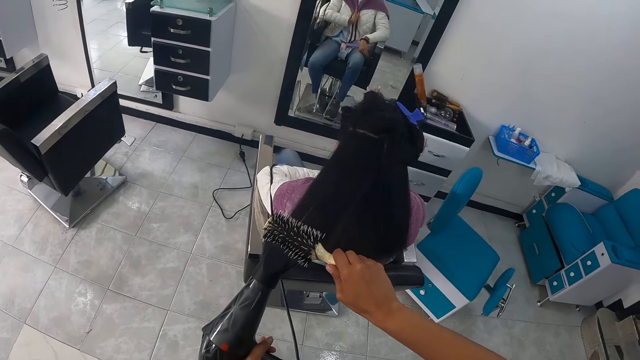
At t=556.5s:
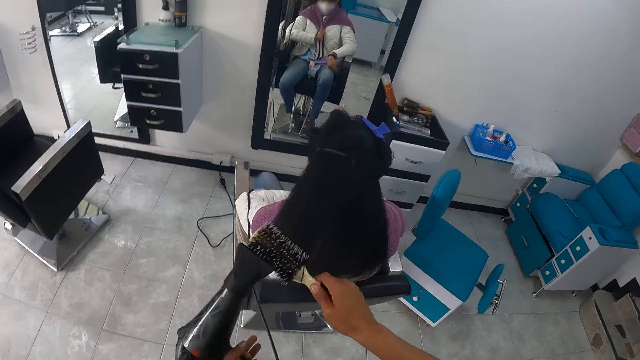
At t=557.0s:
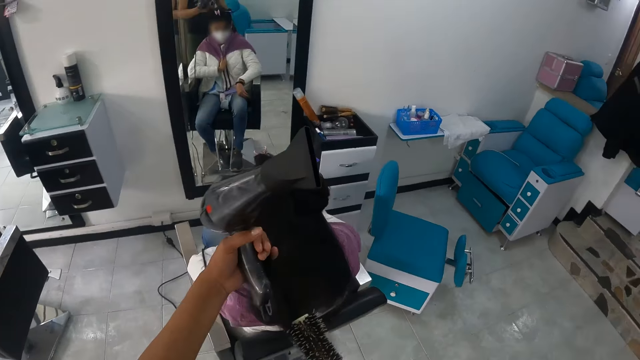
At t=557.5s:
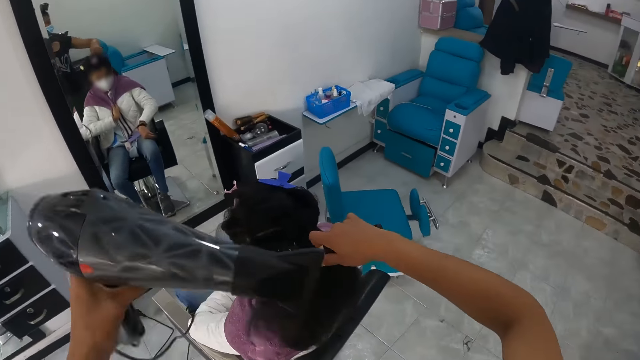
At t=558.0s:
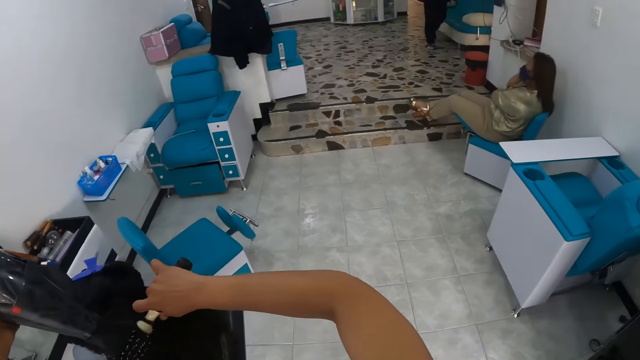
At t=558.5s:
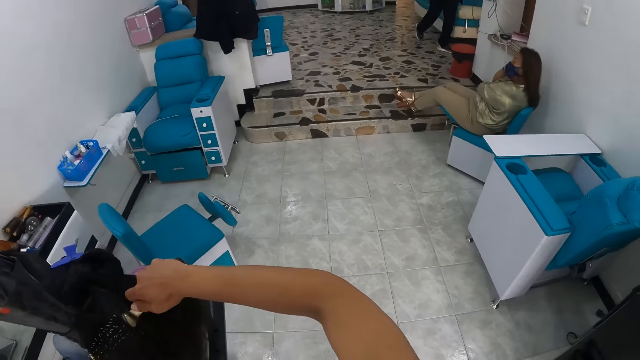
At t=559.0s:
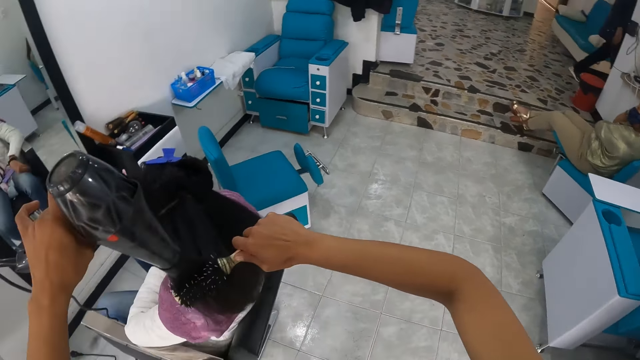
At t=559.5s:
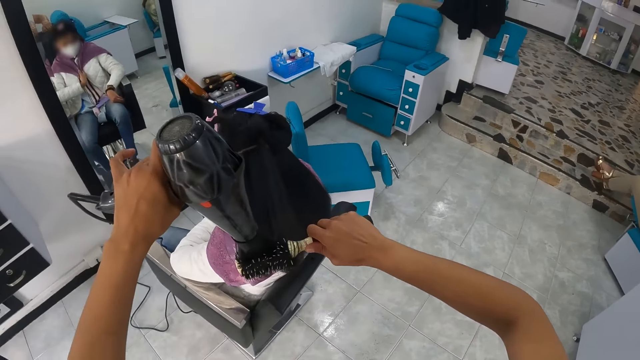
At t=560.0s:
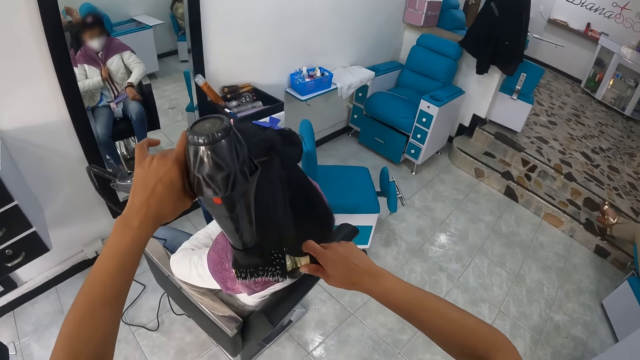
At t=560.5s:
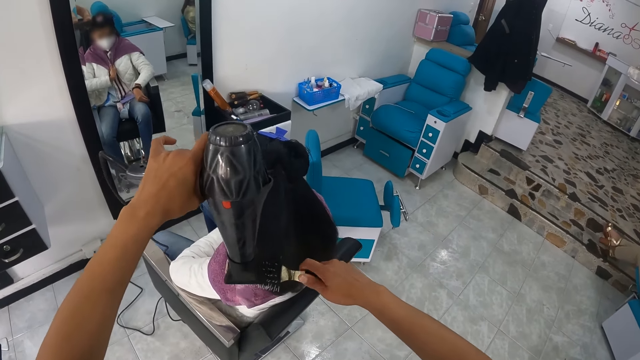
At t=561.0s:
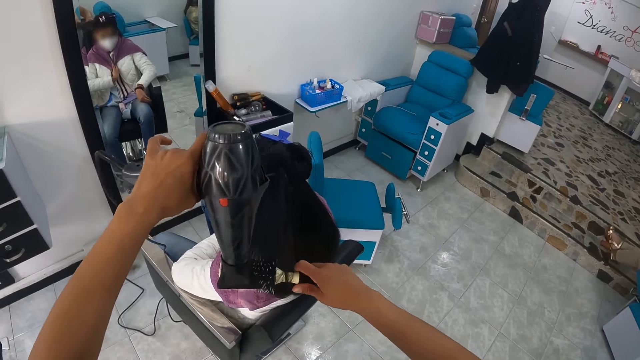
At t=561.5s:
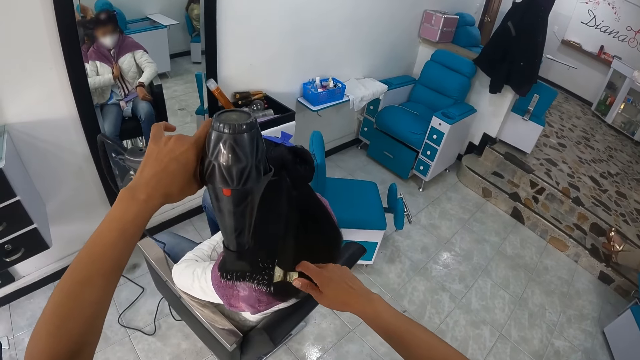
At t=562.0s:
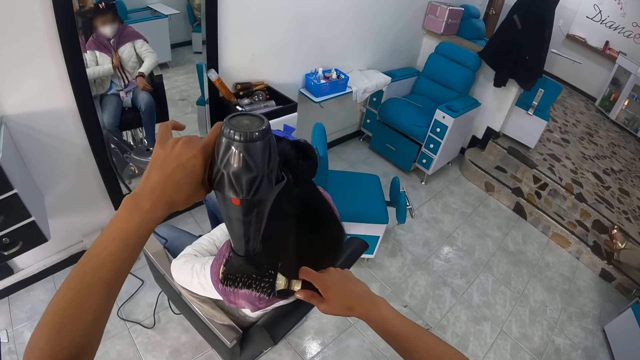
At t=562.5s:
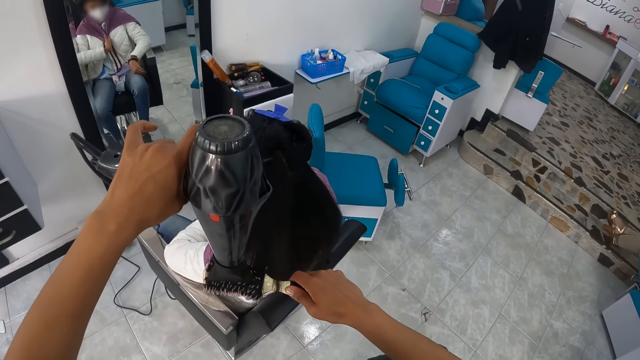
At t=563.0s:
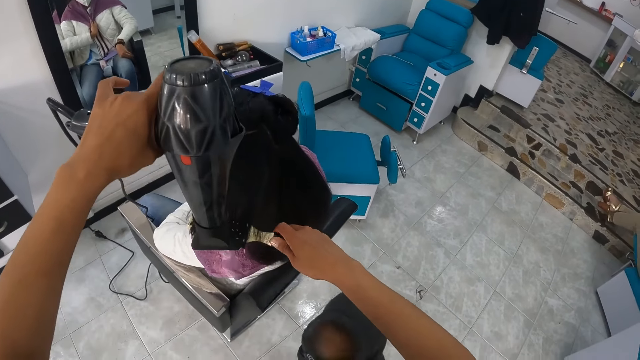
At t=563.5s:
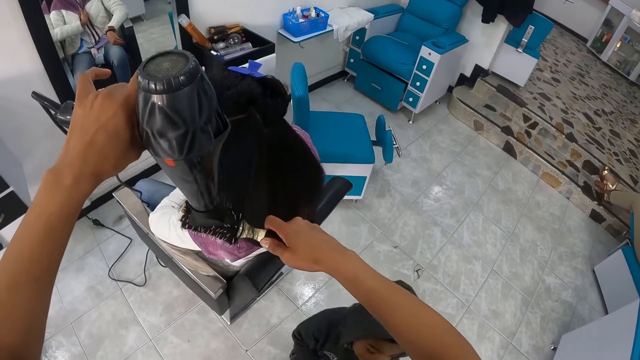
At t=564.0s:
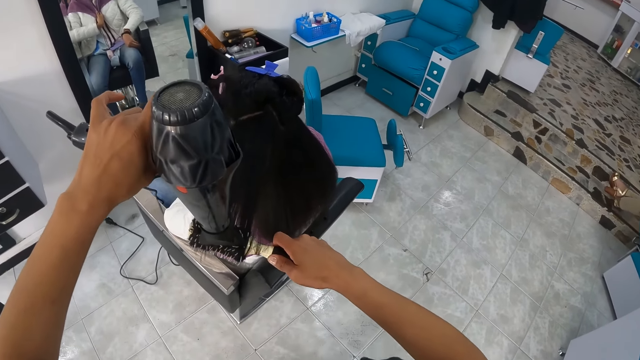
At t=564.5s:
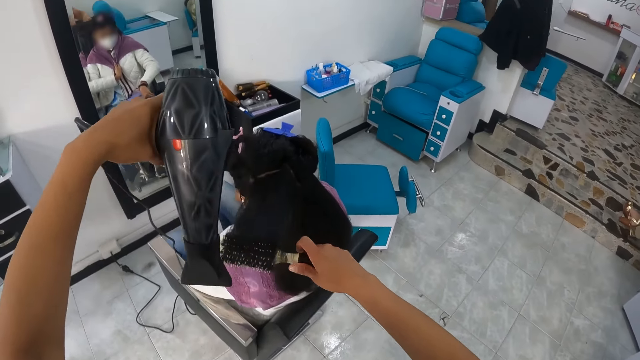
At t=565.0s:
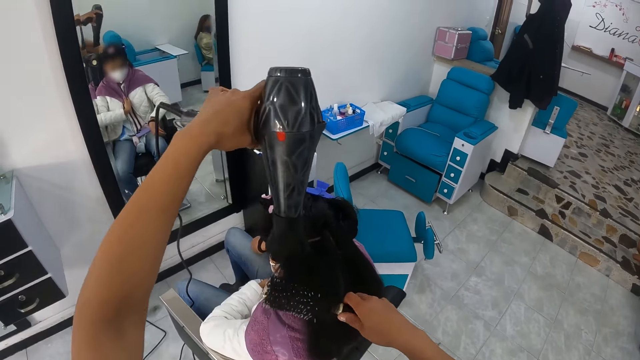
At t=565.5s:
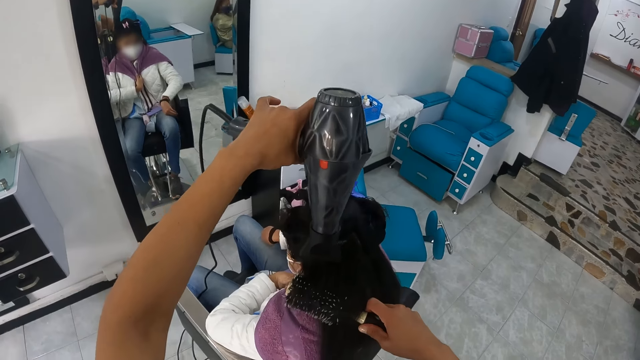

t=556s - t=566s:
The camera wearer touches the hair with the left hand. They straighten the hair with a rolling hair brush. They straighten the hair of the lady with a blow dry machine.

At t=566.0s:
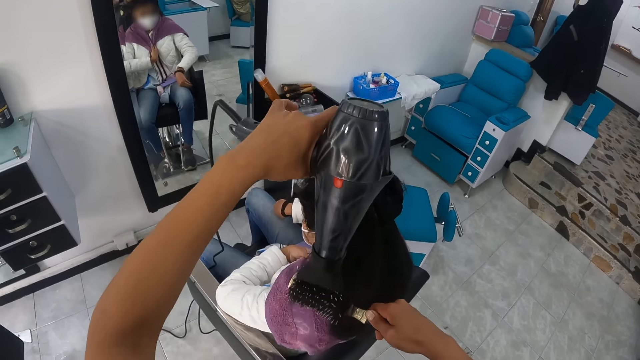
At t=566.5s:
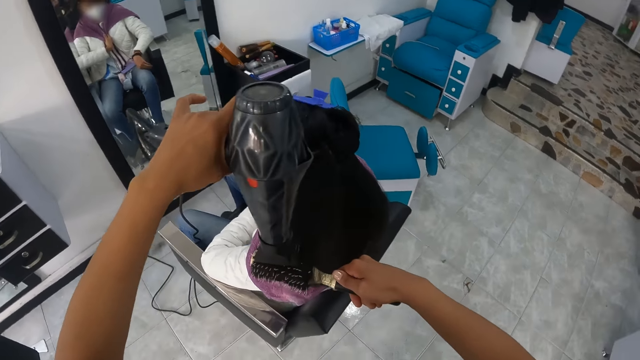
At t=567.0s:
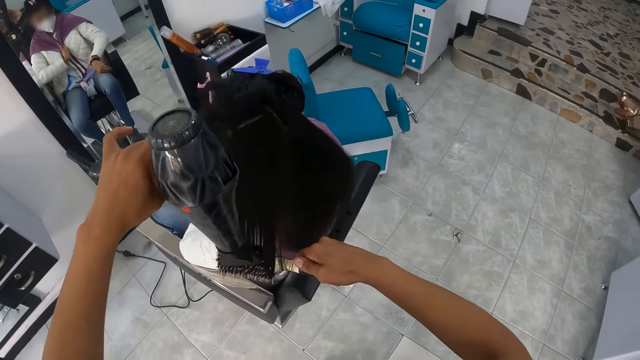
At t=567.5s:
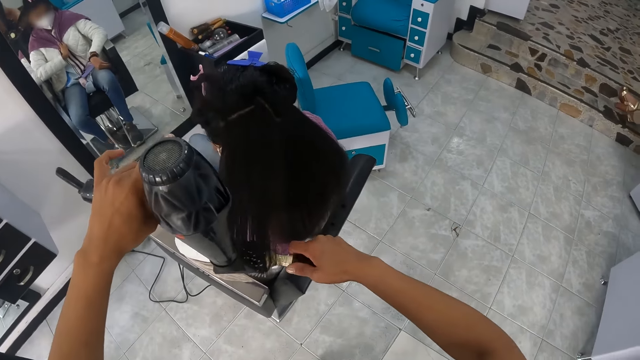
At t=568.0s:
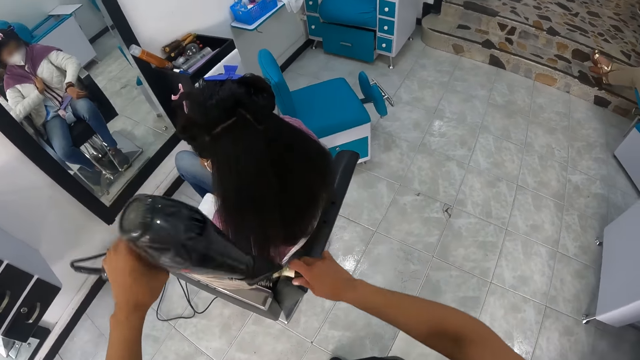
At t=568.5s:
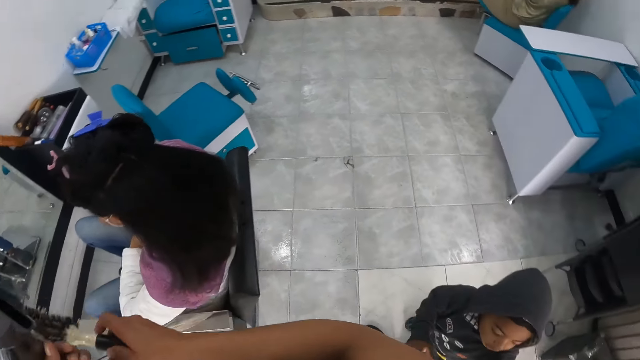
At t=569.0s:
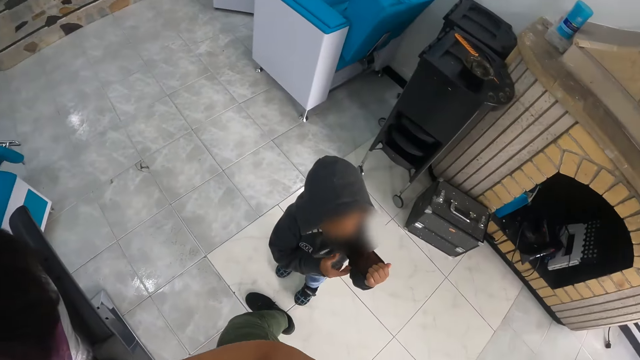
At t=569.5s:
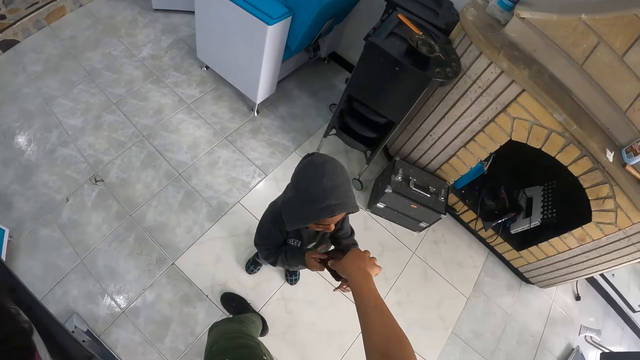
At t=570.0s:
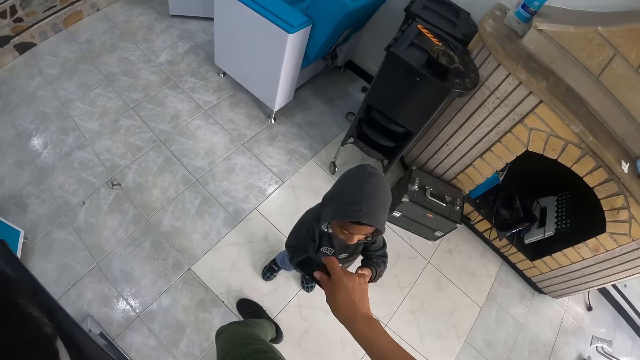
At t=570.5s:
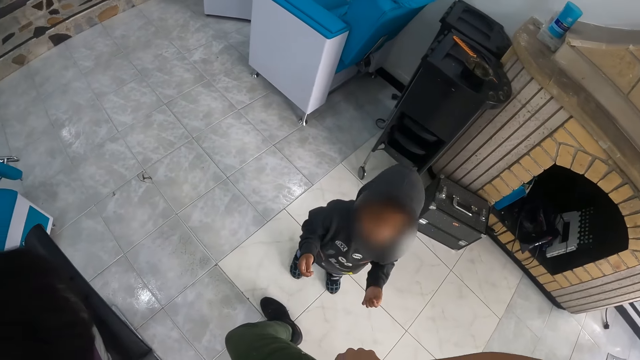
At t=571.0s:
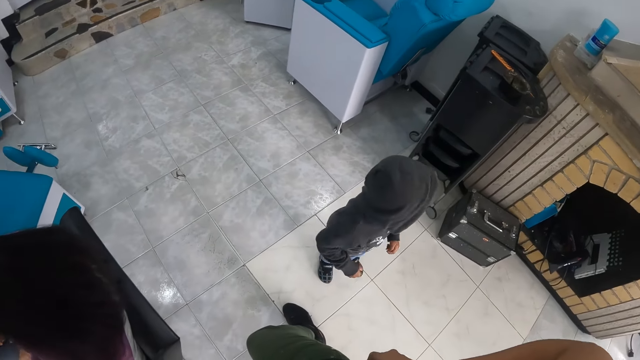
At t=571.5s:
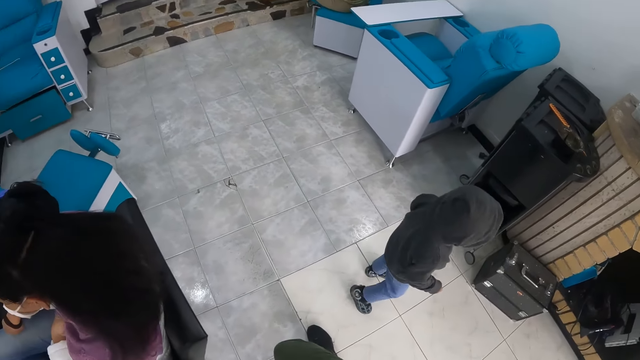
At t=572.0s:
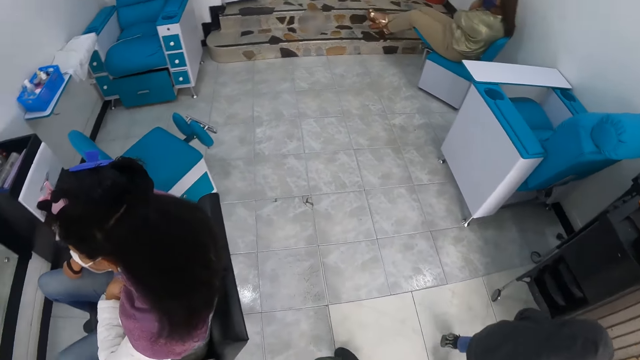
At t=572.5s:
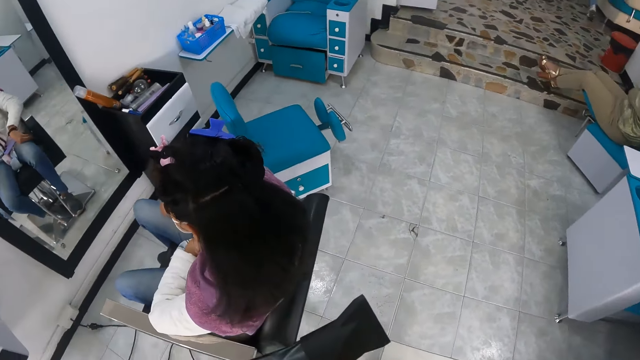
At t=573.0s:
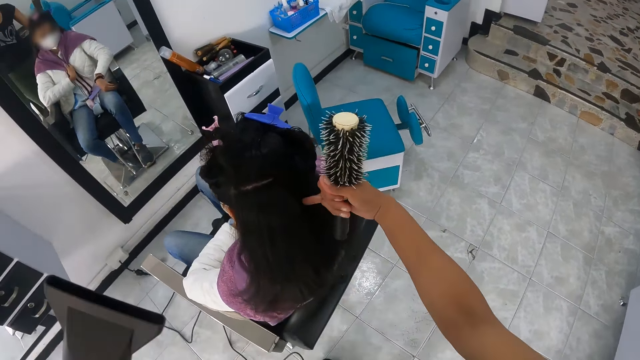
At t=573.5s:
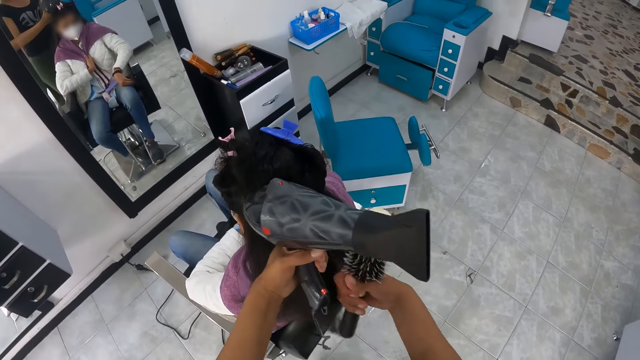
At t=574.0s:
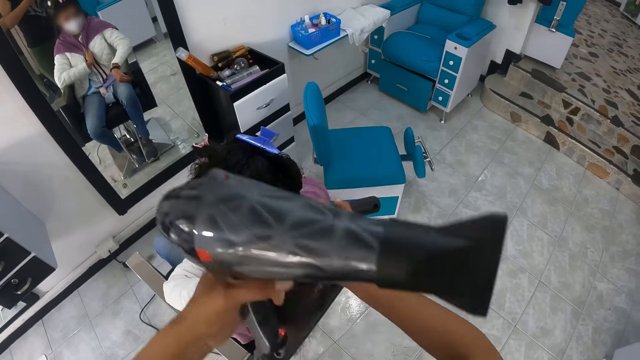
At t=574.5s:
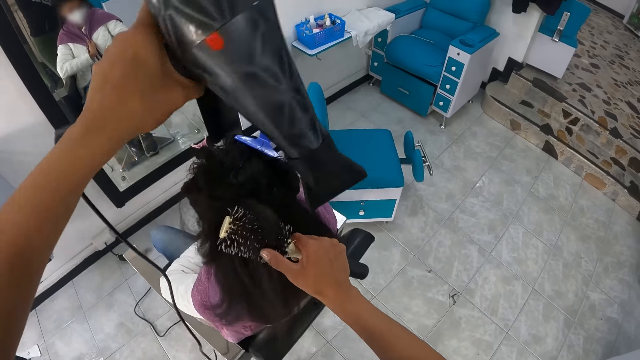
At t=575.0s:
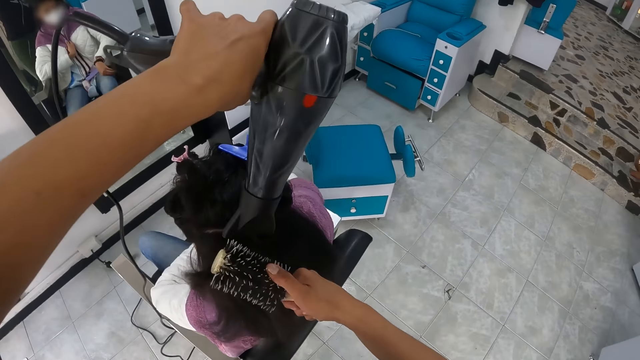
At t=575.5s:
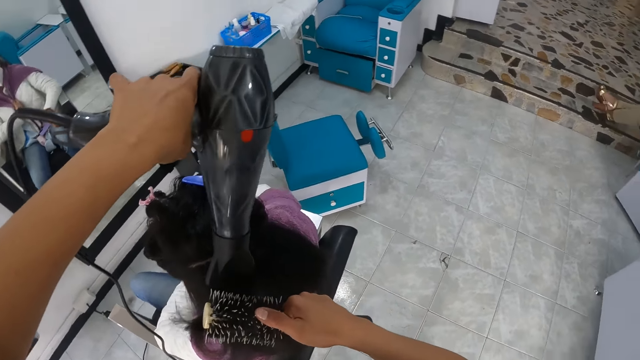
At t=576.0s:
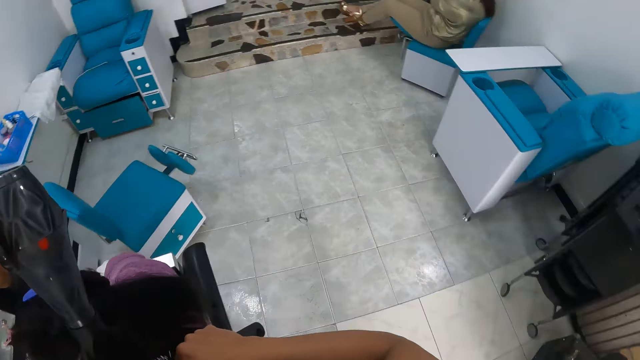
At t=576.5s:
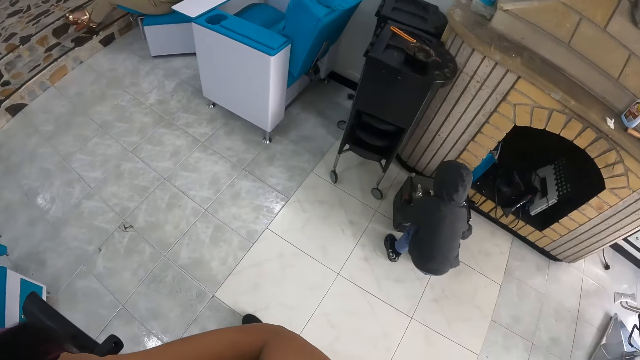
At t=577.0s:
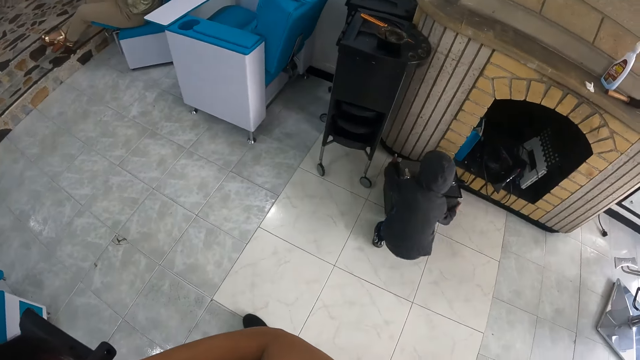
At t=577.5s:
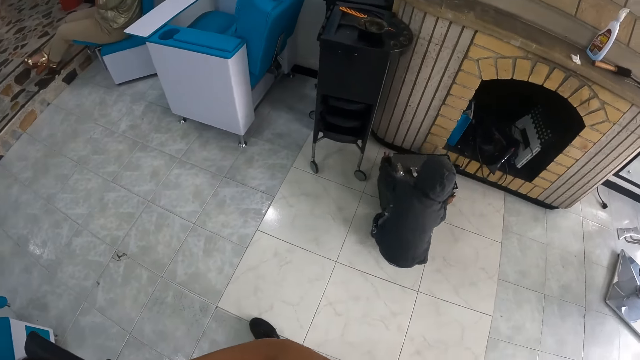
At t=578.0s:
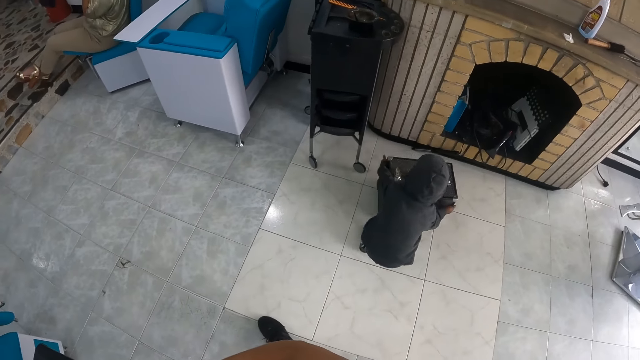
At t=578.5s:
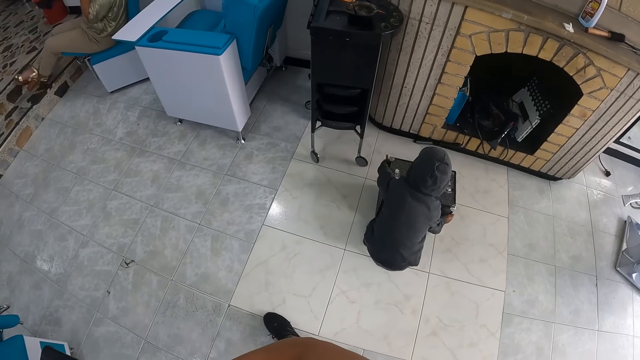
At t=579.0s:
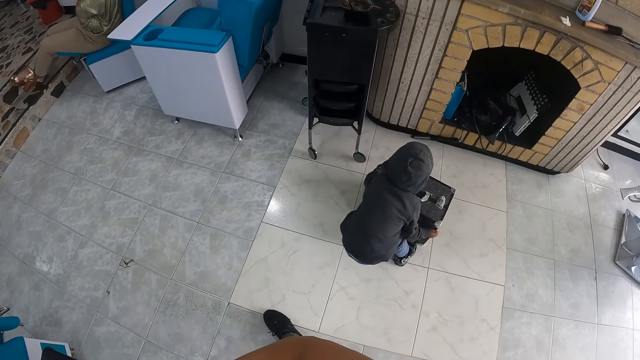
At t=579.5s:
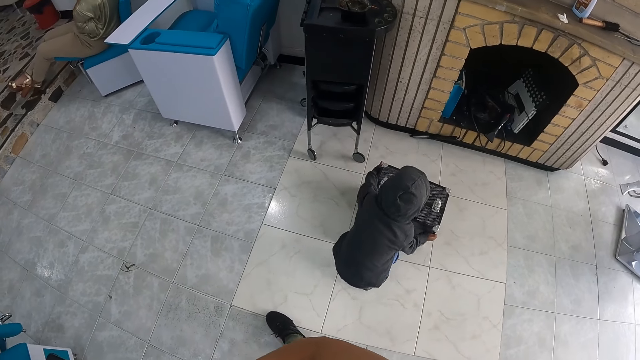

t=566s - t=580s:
A baby holds a mobile phone in both hands. The camera wearer takes the mobile phone from the baby with his right hand. The baby walks around in the room. The camera wearer holds a blow dry machine with the left hand. He holds a rolling comb with the right hand. He blows dry the hair of a man with the hair dryer in his left hand and a blowout brush in his right hand. He straightens the hair with a rolling hair brush comb. He straightens the hair of a lady with the blow dry machine. The baby pulls a bag on the ground with both hands in the room.
